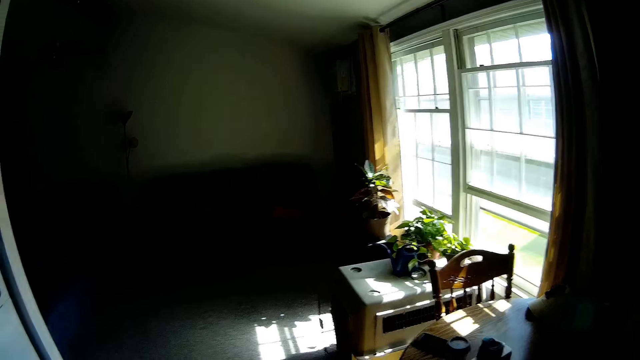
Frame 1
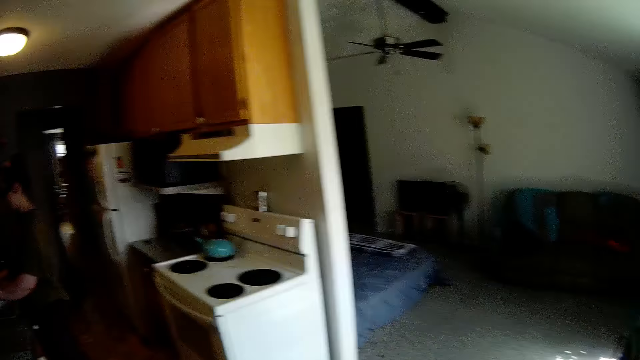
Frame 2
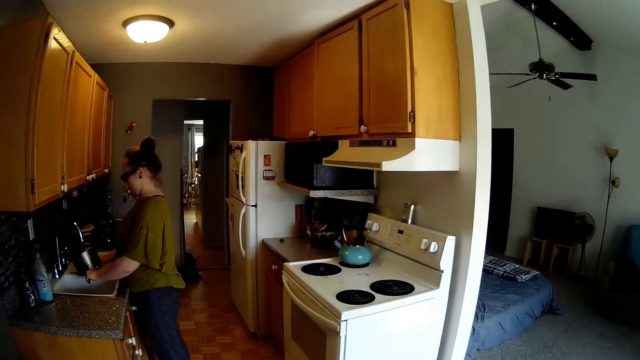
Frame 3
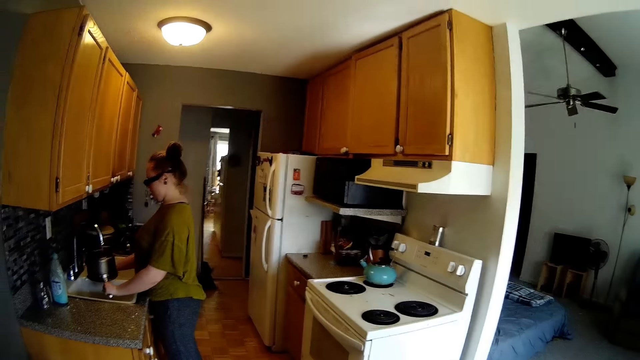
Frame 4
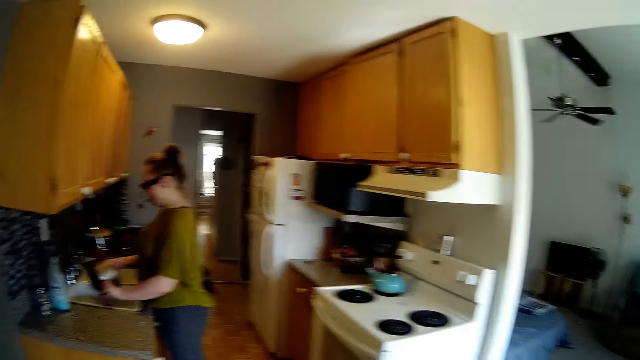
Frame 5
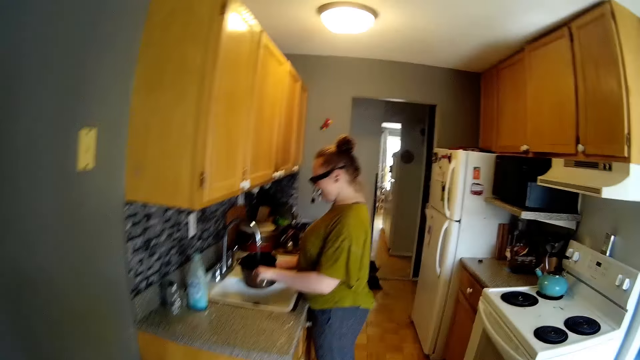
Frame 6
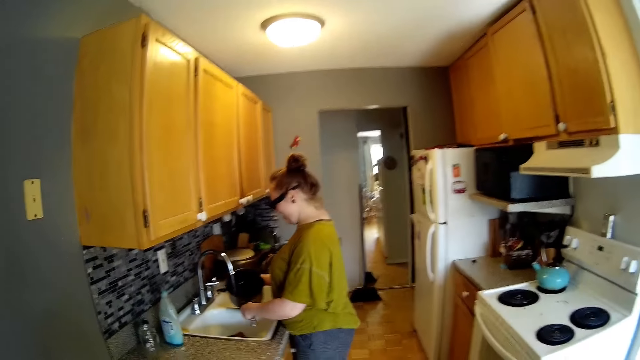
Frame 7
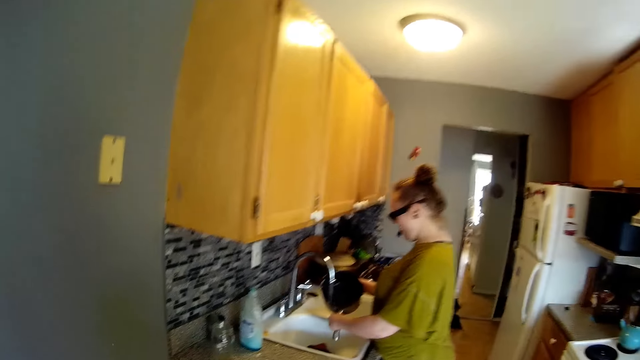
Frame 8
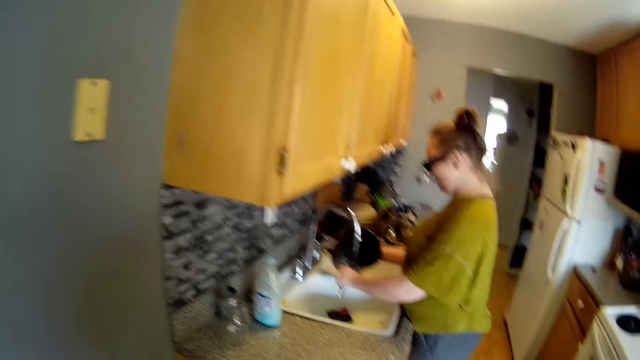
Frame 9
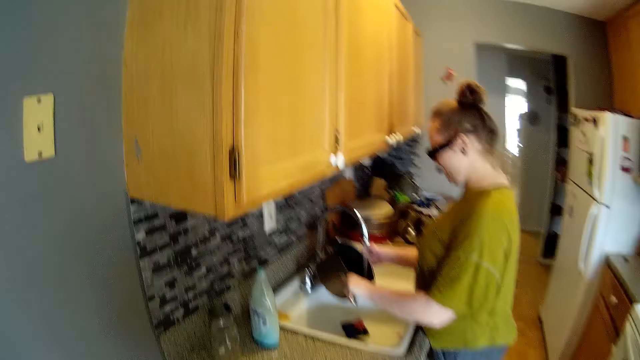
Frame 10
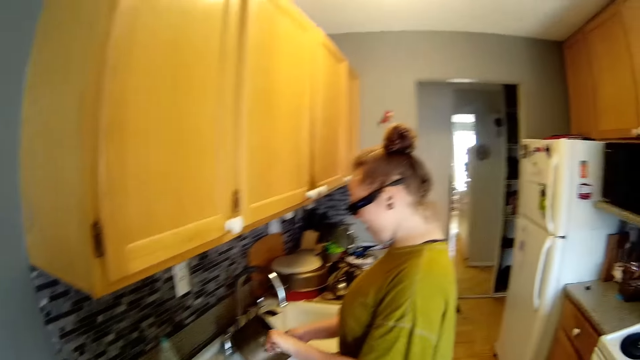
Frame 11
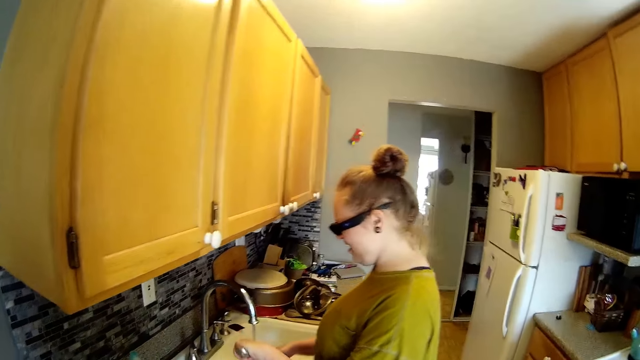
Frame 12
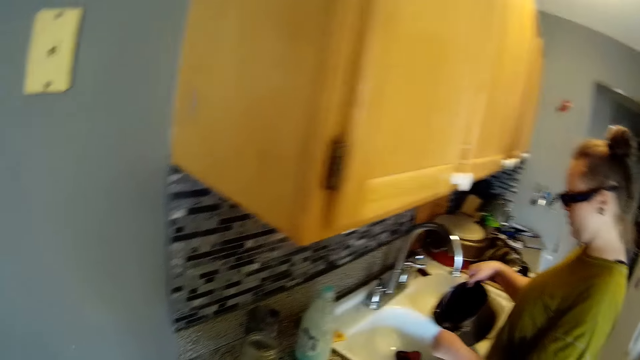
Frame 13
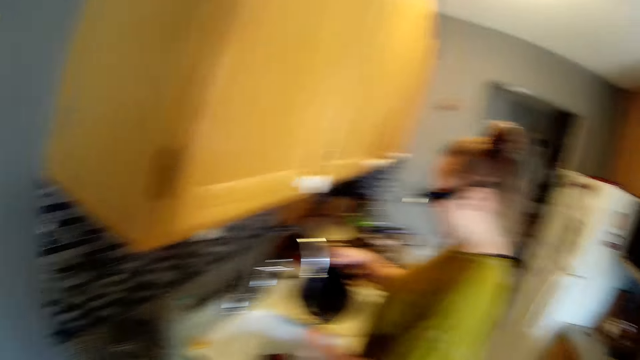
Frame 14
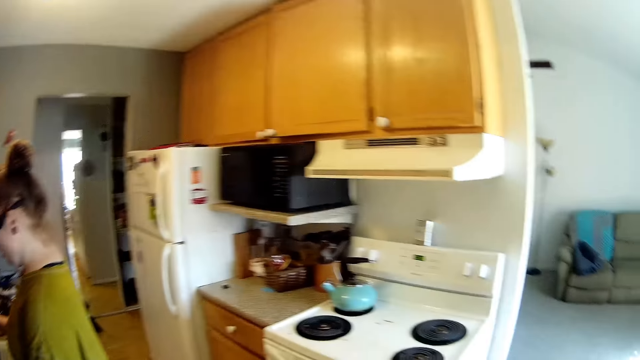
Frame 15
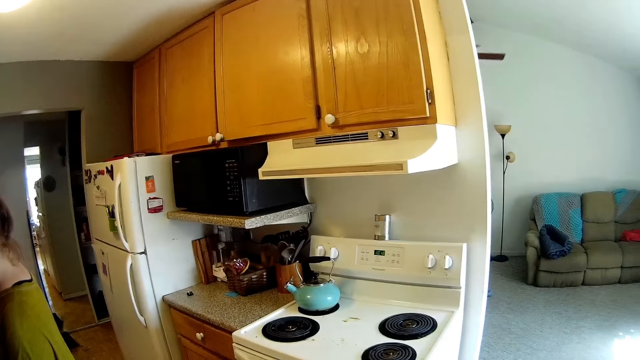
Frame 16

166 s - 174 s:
The woman rinses the pot under the tap with both hands. The camera wearer walks towards the kitchen. They converse with the woman.

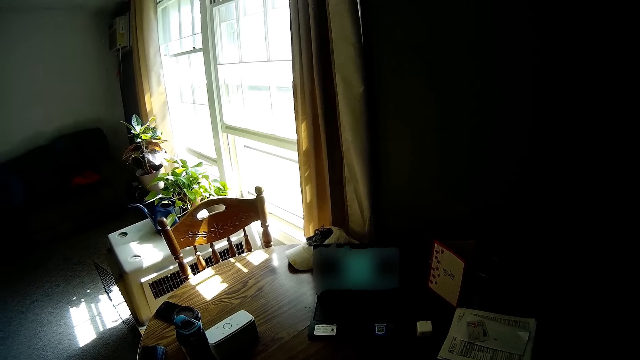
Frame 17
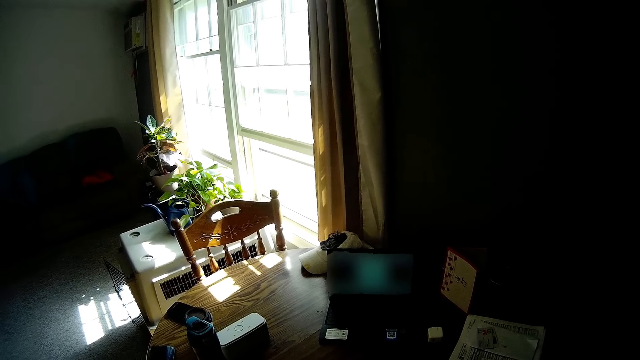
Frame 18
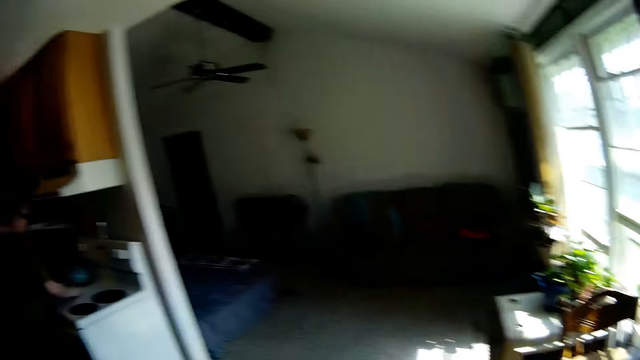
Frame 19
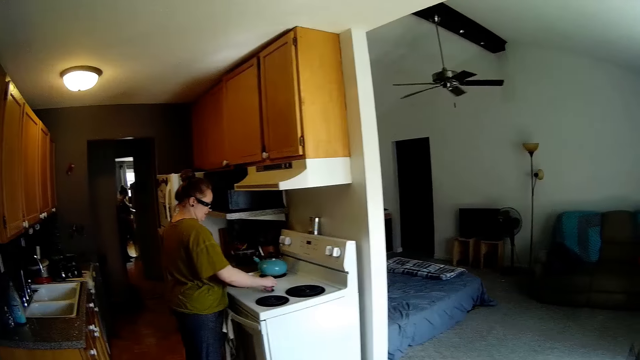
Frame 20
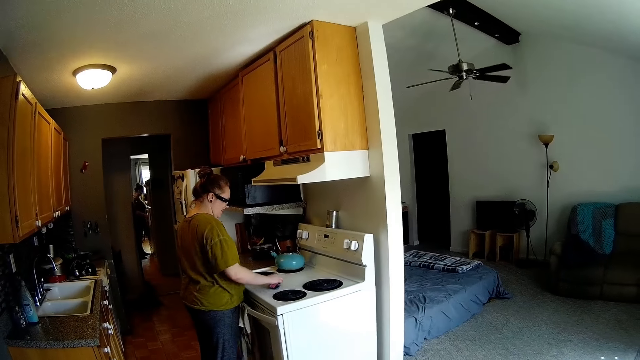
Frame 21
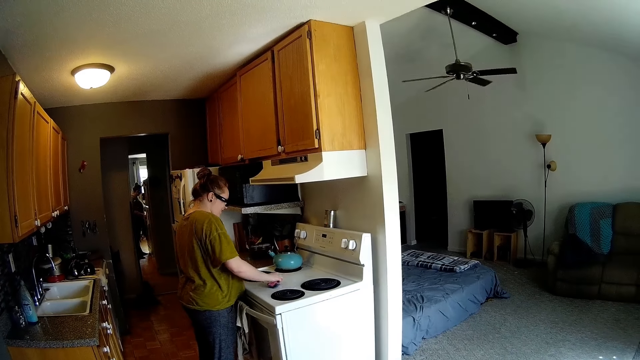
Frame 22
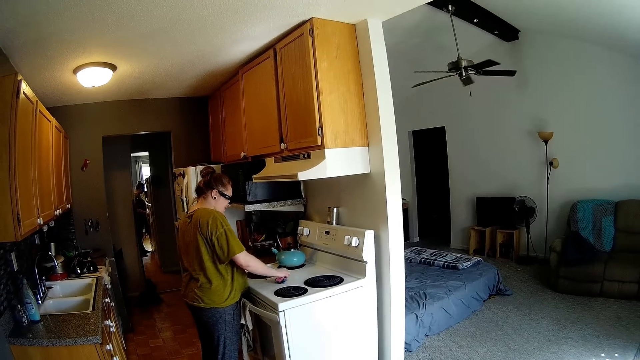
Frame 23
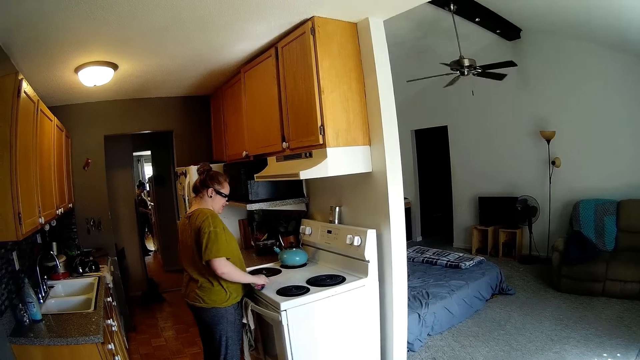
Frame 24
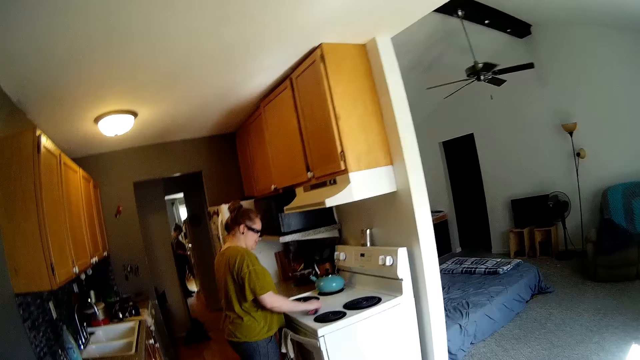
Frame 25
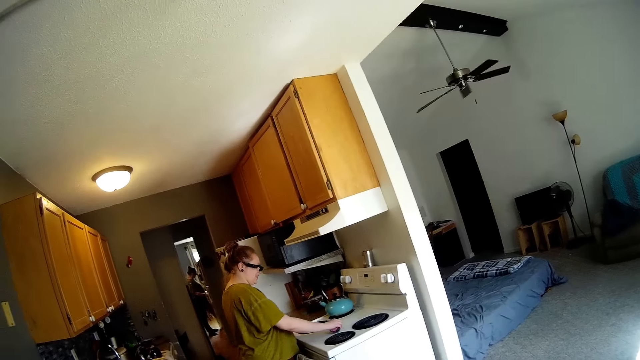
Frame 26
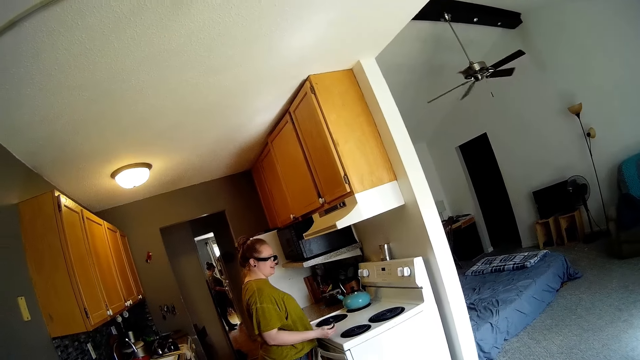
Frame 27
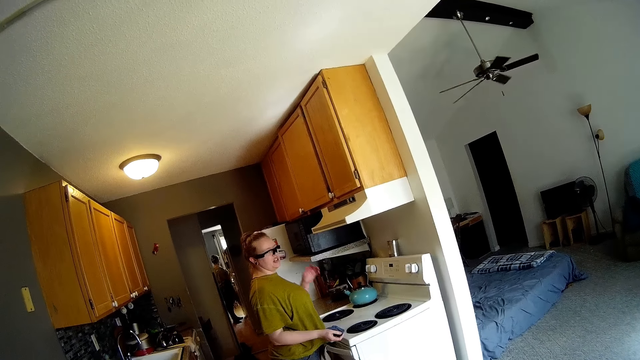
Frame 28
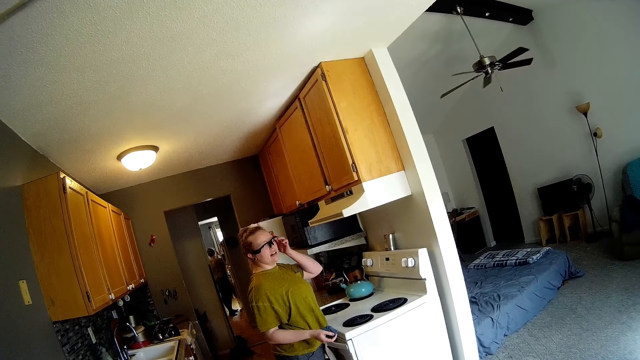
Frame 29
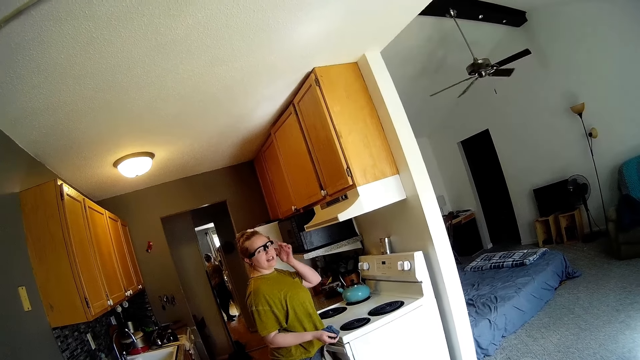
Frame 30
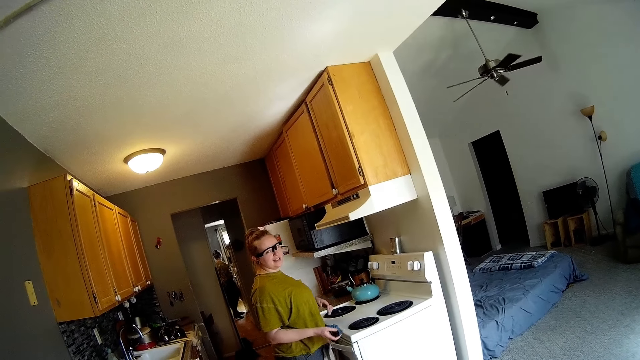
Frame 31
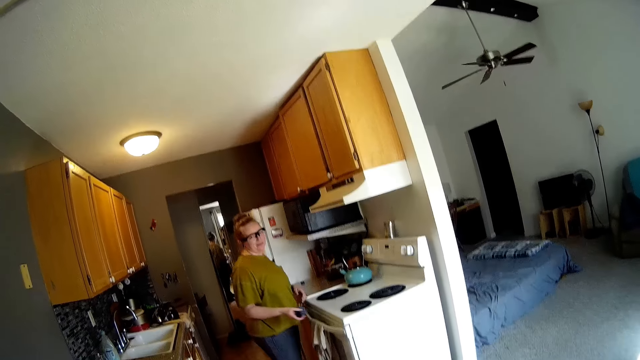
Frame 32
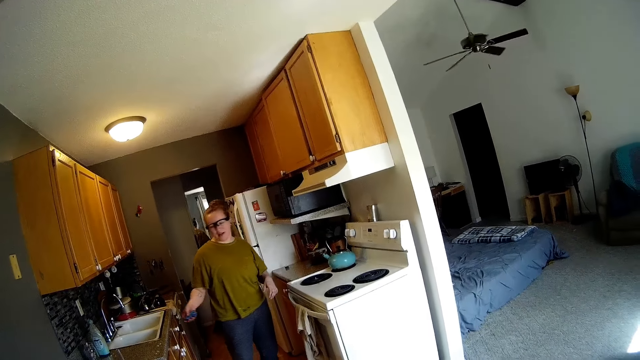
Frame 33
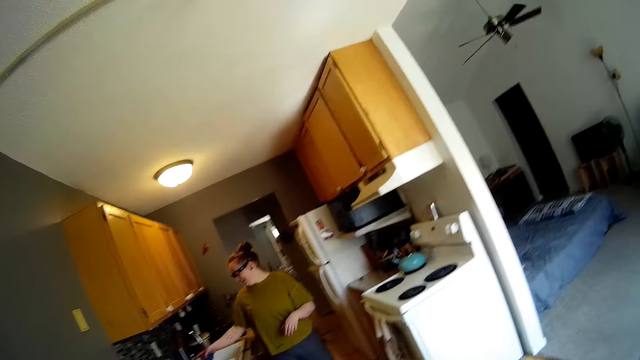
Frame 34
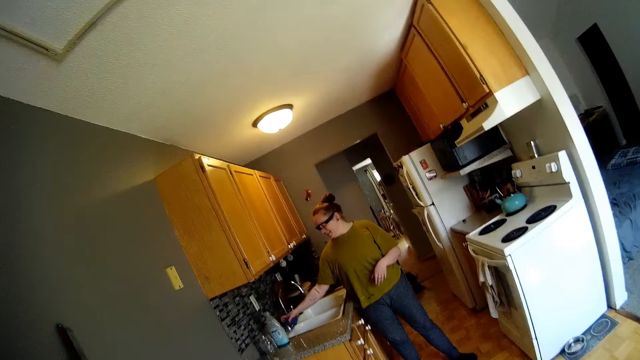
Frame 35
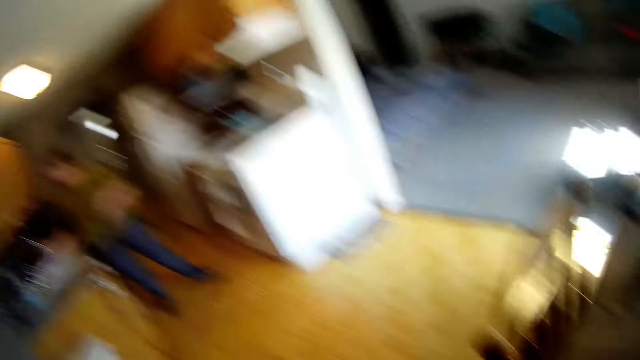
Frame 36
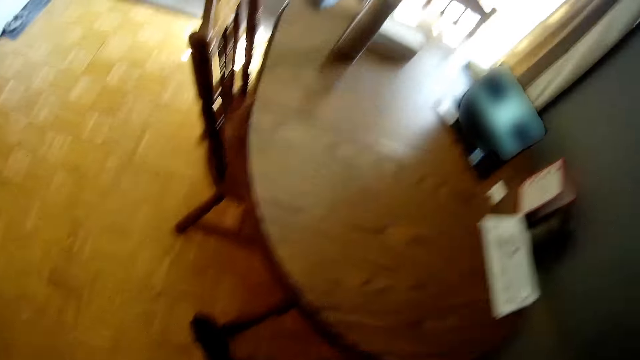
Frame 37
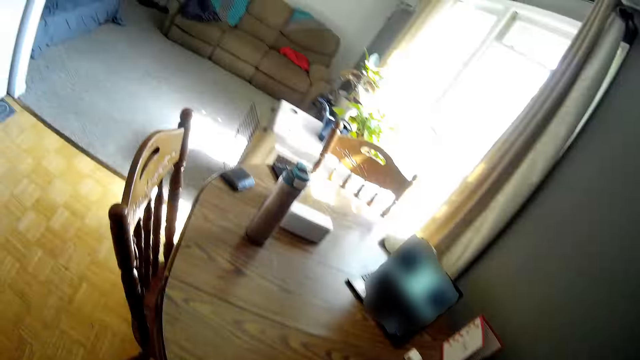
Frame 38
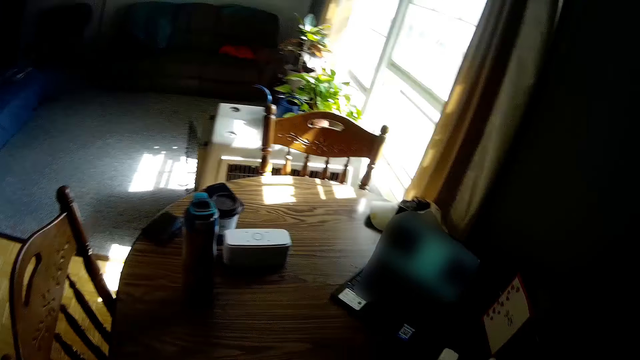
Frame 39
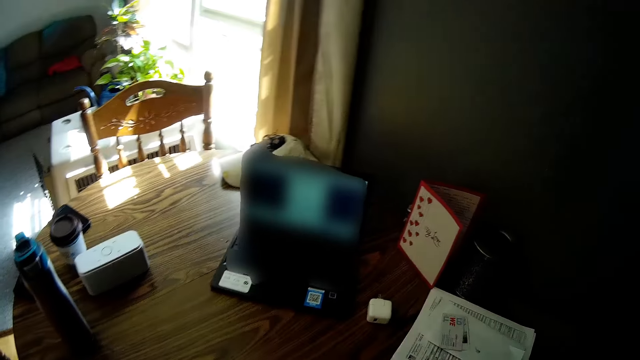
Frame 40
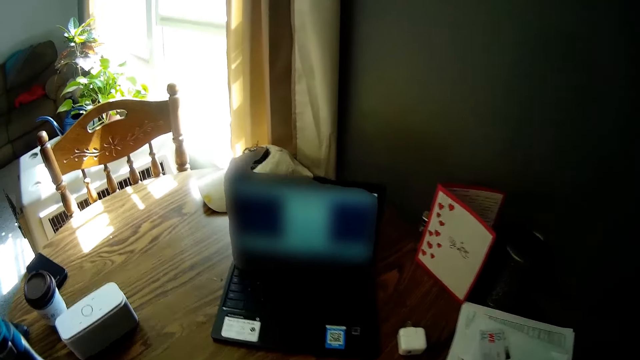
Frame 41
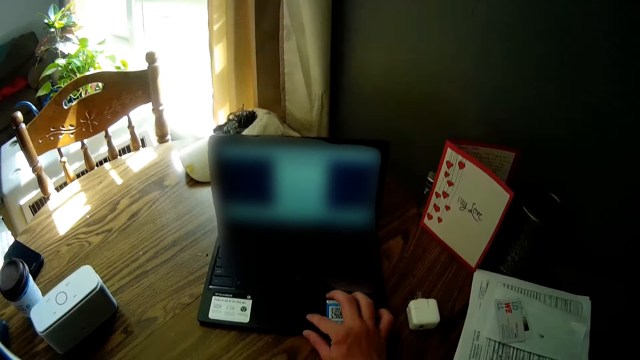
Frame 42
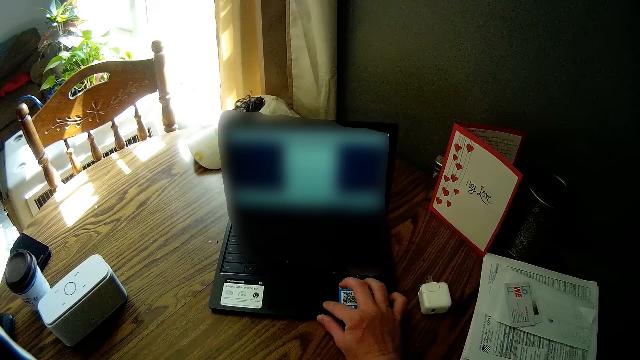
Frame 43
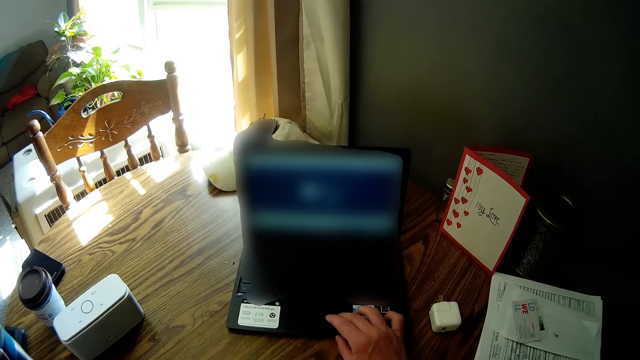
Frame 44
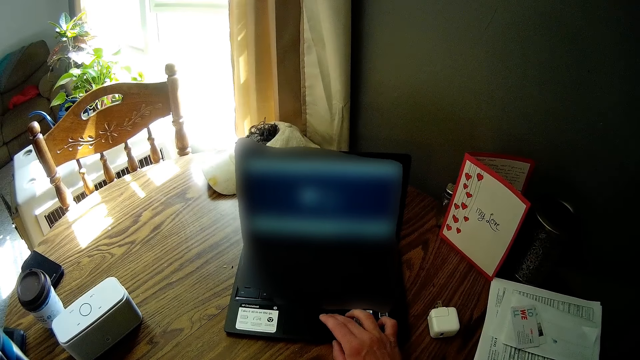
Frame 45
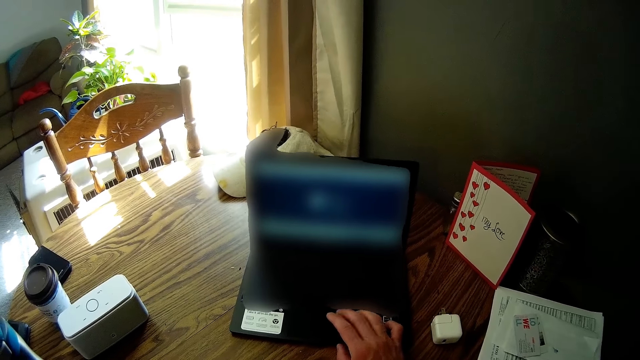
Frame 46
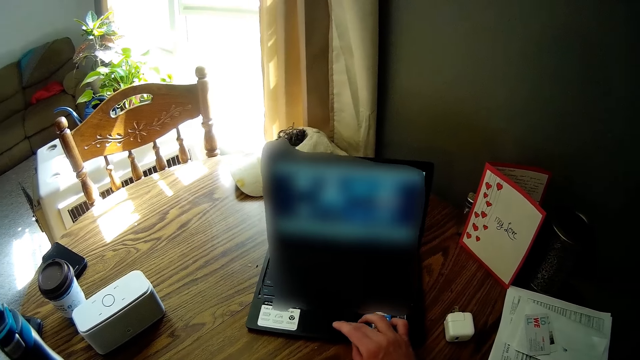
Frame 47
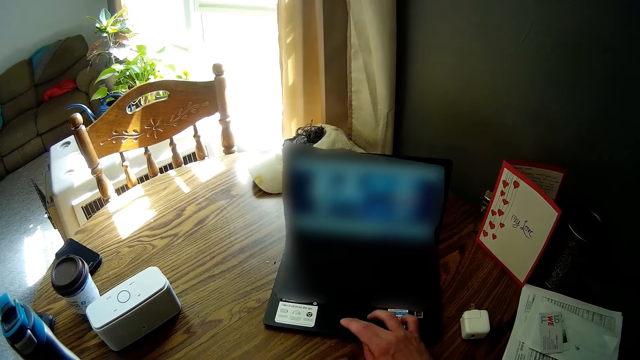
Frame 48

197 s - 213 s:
The woman wipes the surface of the gas cooker with the sponge in her right hand. The camera wearer talks to the woman. The woman adjusts eyeglasses on her face with her left hand. The woman rinses the sponge in the sink with her right hand. The camera wearer looks at a laptop. He operates the laptop on a dining table with his right hand.
